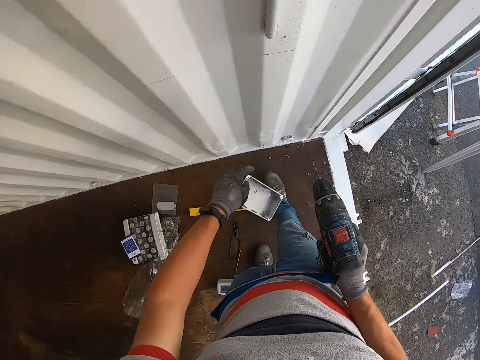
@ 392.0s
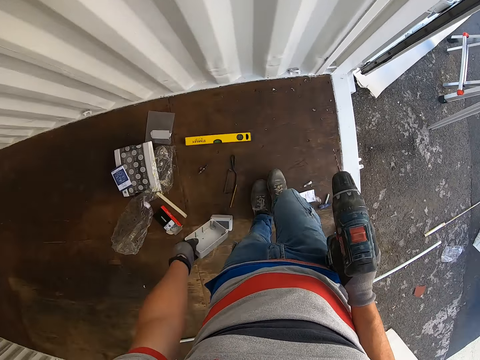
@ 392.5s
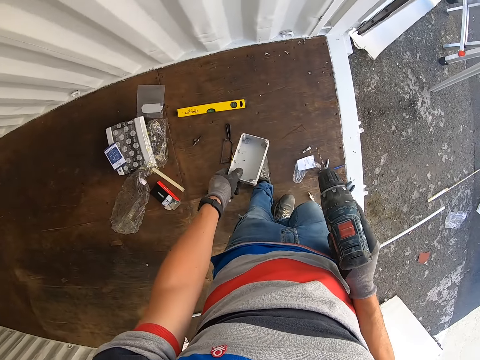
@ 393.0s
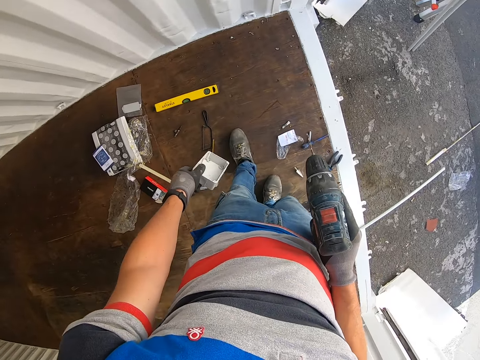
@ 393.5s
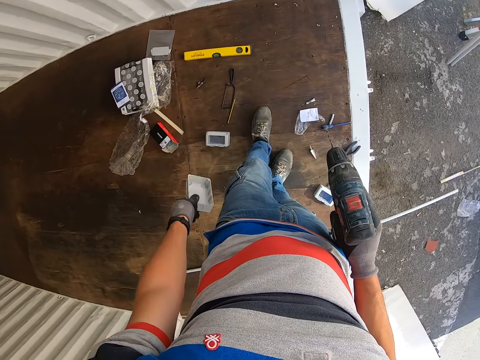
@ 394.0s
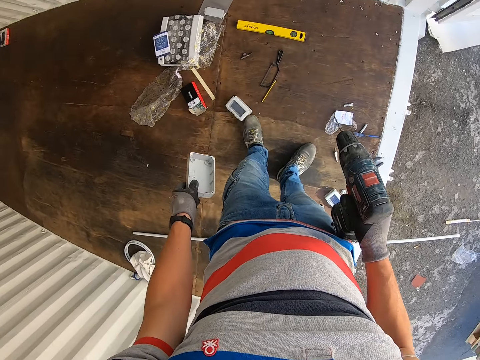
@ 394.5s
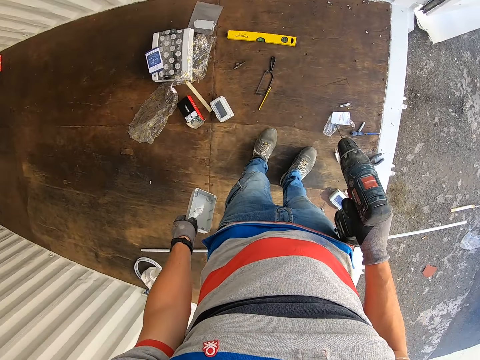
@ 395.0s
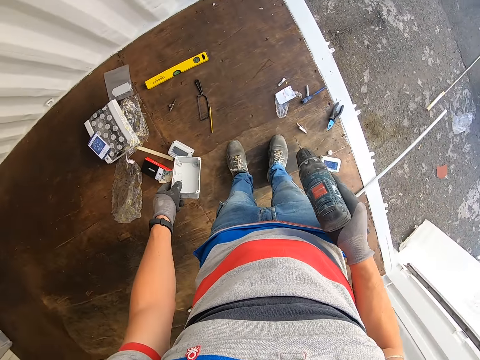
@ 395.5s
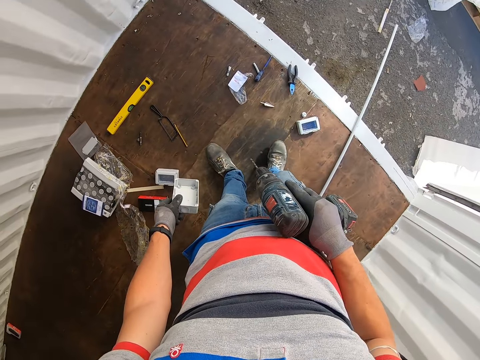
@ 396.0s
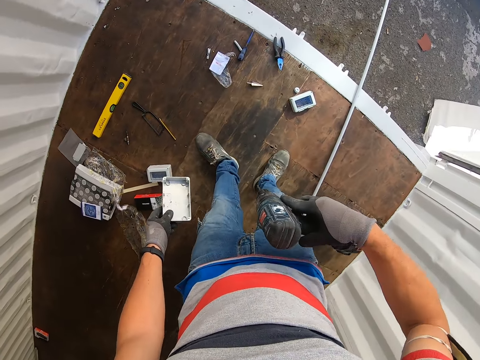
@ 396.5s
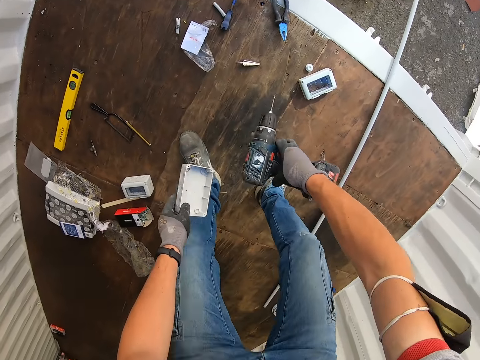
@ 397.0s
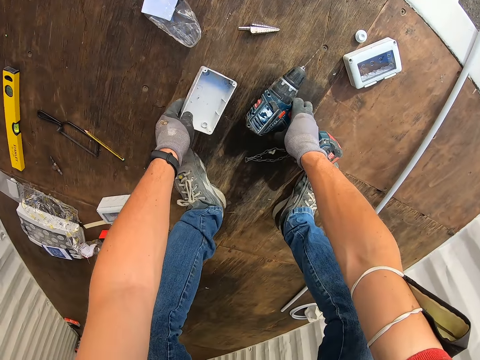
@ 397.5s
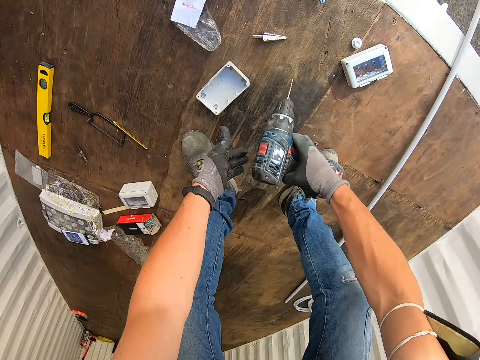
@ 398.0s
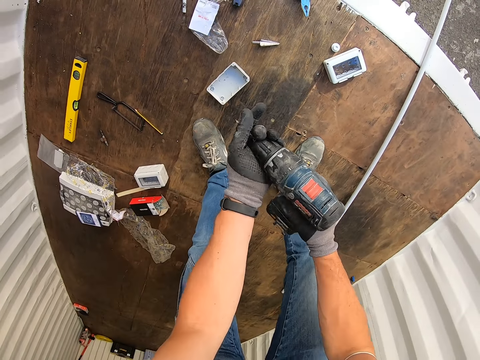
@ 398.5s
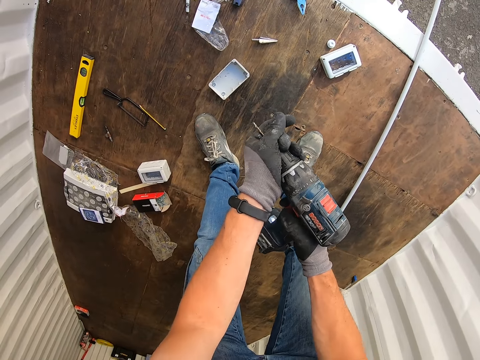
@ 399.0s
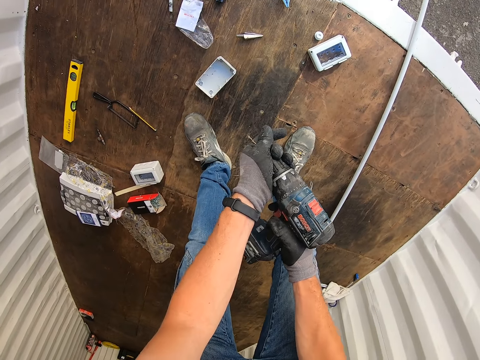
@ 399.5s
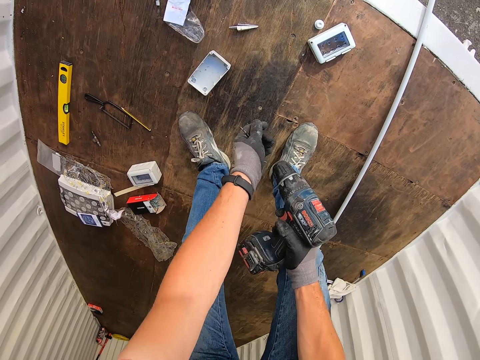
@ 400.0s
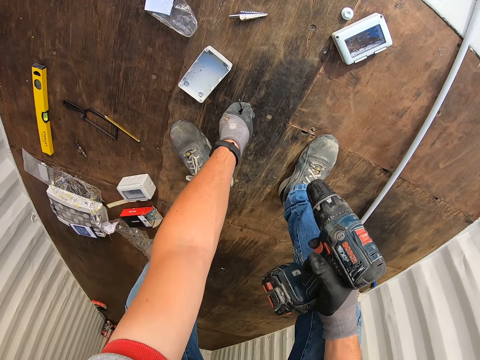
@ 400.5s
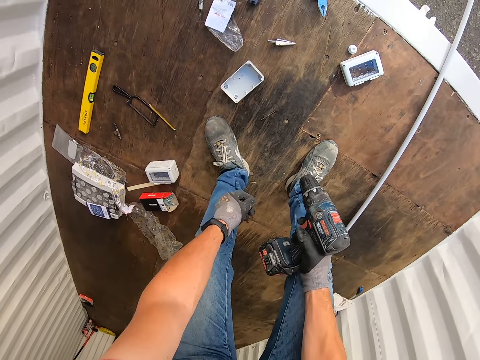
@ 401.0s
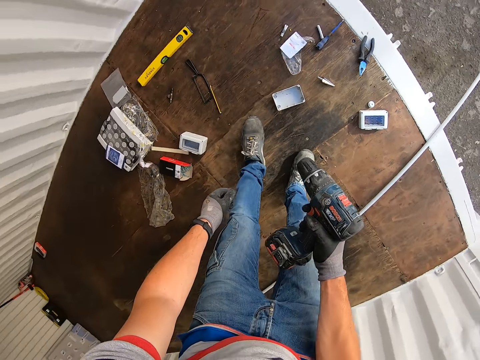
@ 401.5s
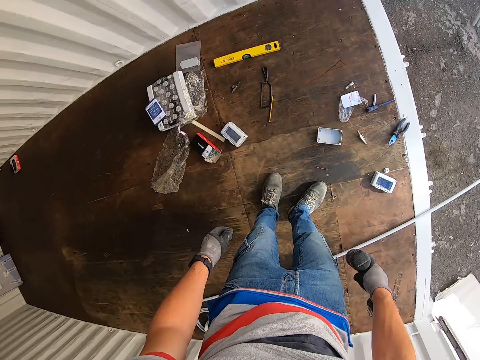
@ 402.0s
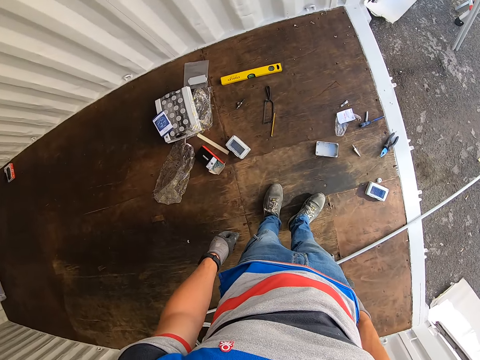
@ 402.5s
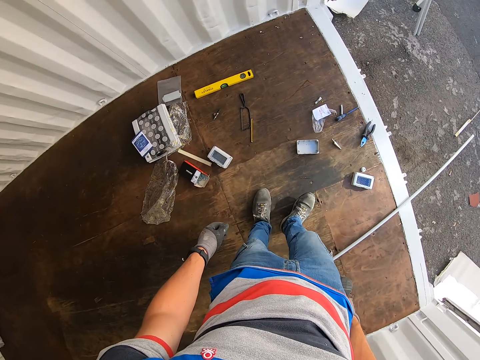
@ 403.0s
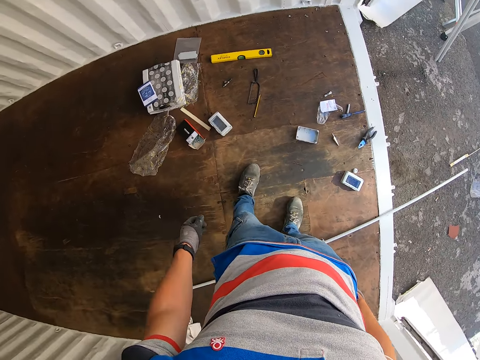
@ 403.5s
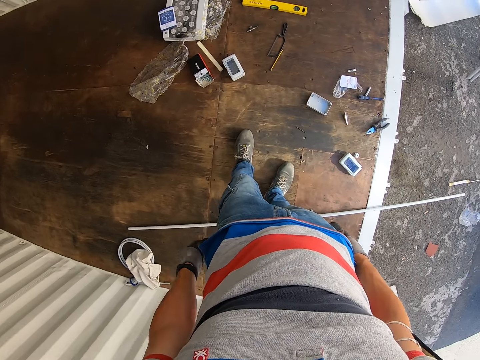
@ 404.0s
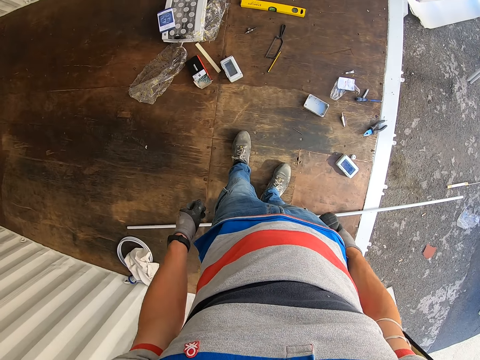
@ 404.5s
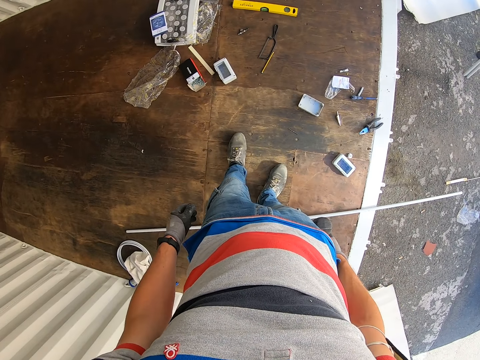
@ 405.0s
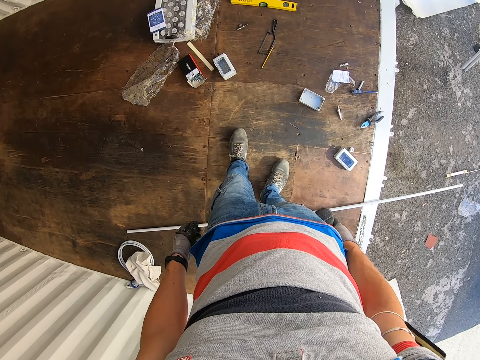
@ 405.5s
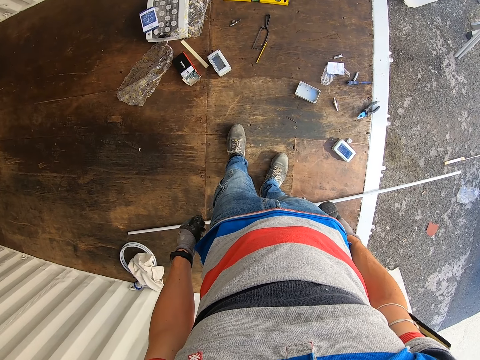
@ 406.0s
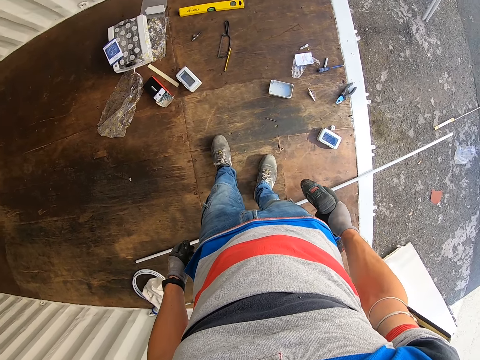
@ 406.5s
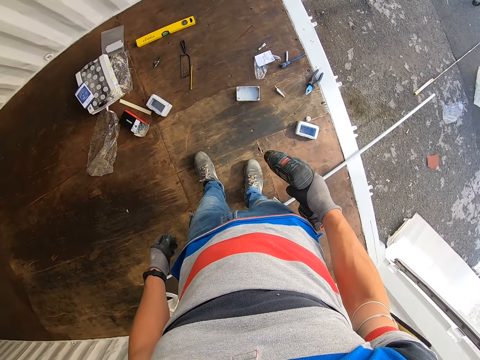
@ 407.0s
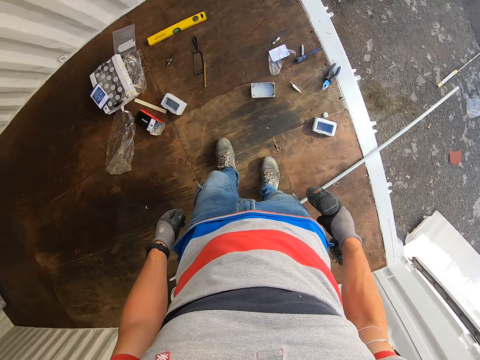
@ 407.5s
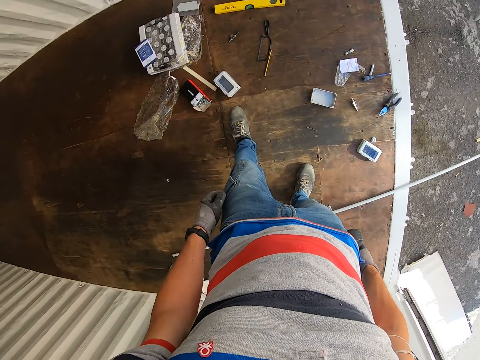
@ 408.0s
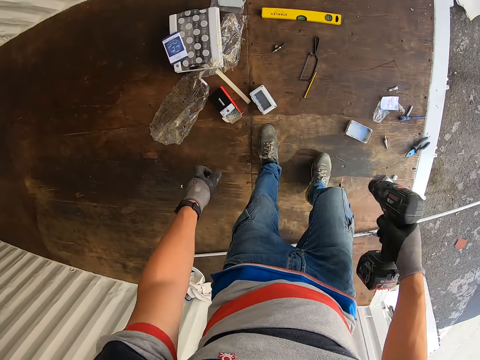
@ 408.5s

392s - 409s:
The camera wearer looks around the room. They remove the drill bit from the nail gun. They look around the room.

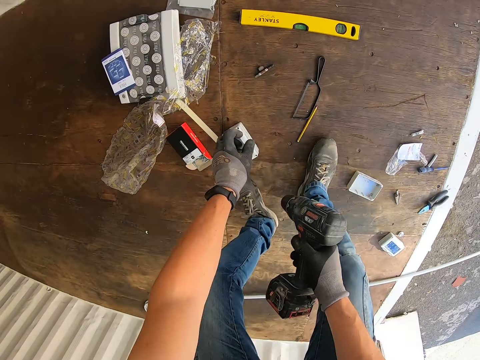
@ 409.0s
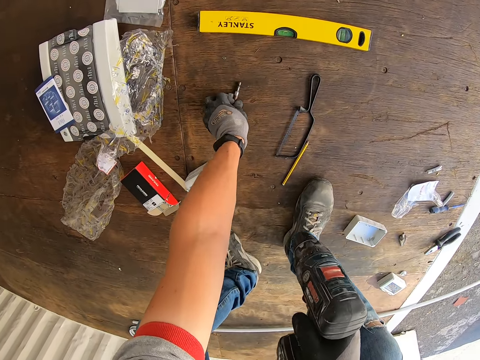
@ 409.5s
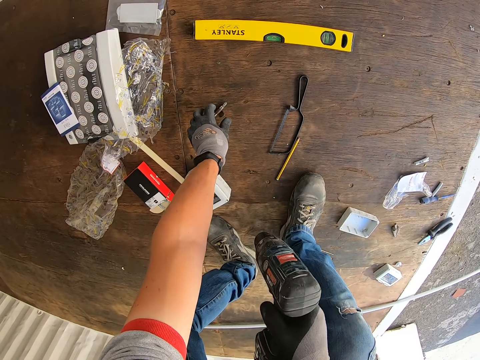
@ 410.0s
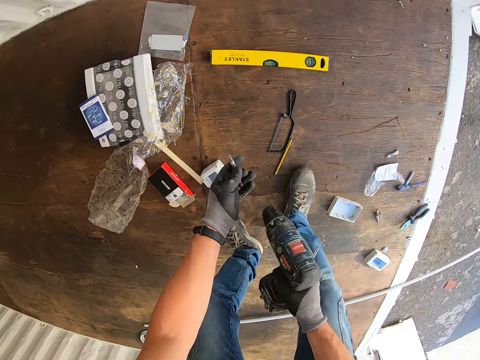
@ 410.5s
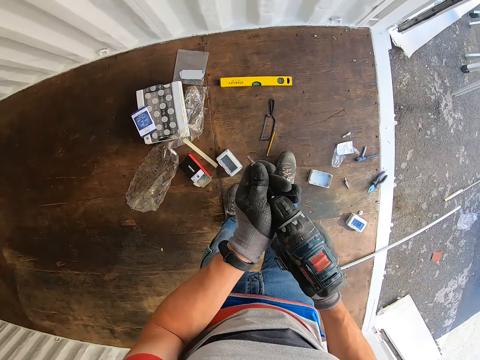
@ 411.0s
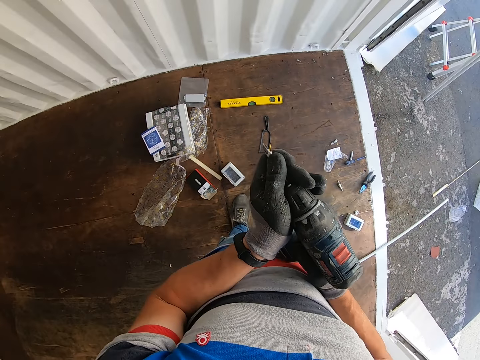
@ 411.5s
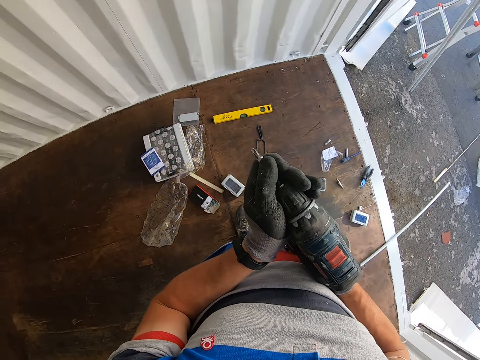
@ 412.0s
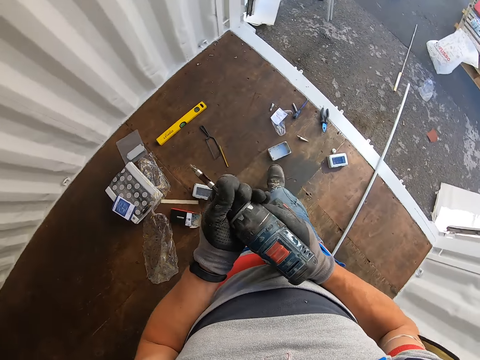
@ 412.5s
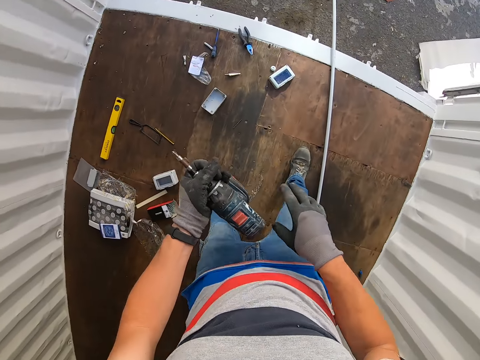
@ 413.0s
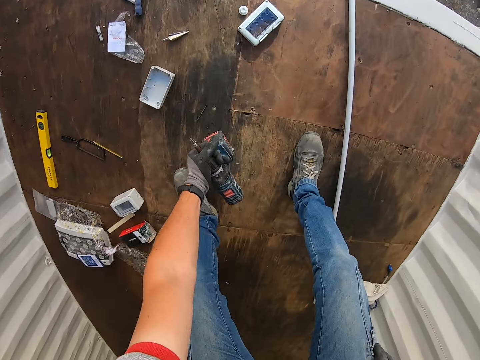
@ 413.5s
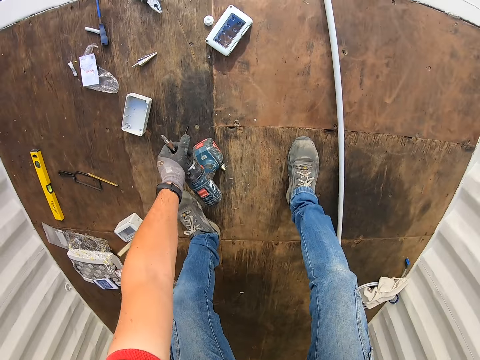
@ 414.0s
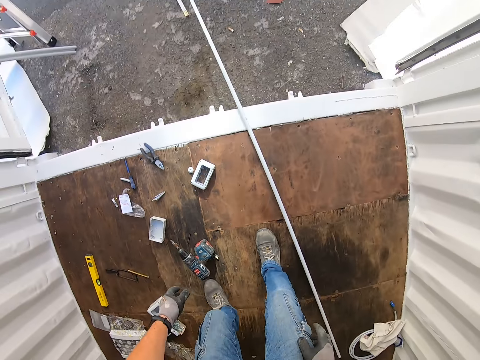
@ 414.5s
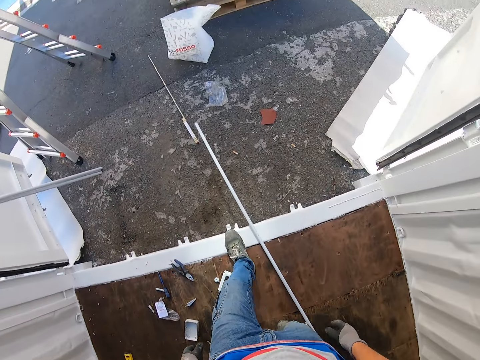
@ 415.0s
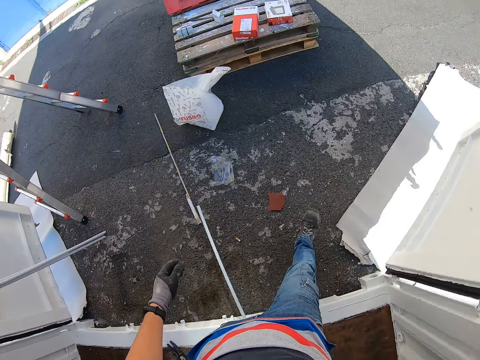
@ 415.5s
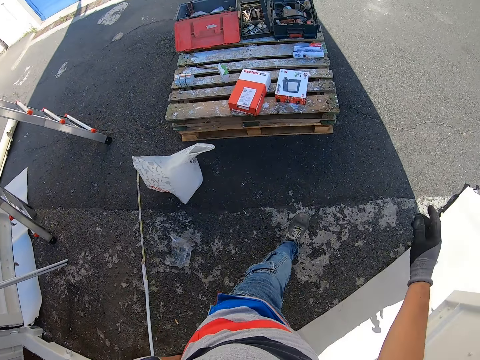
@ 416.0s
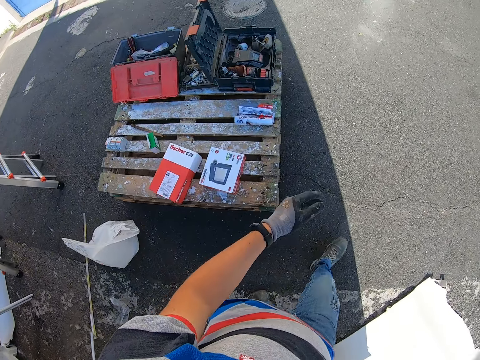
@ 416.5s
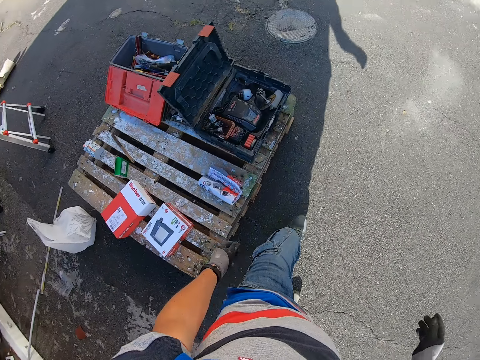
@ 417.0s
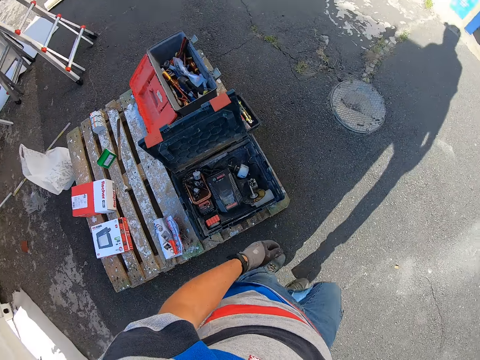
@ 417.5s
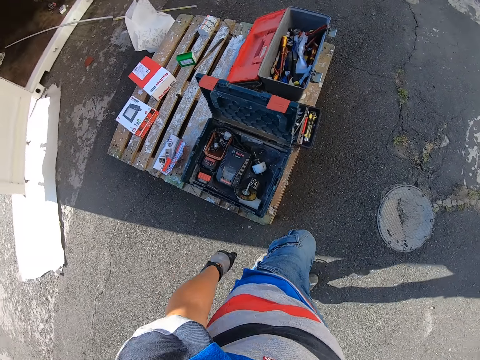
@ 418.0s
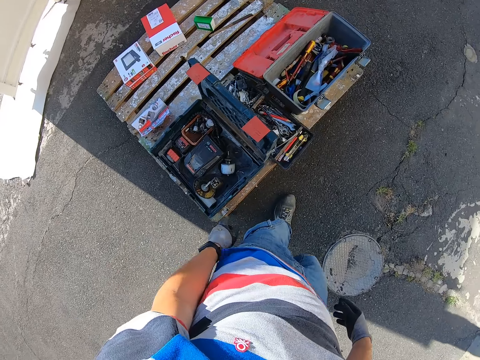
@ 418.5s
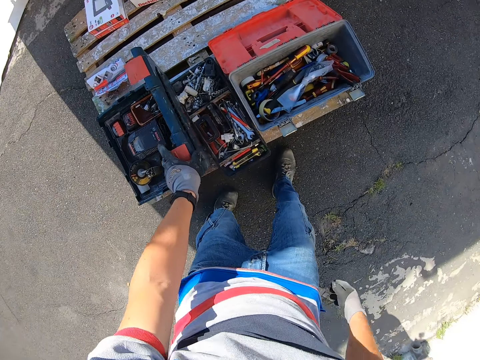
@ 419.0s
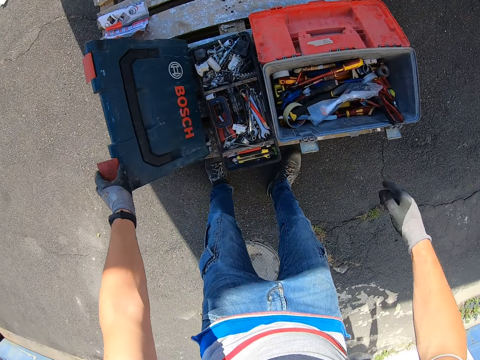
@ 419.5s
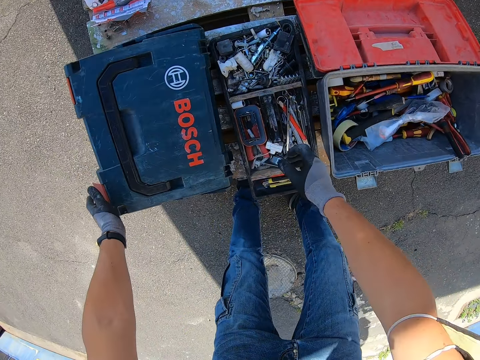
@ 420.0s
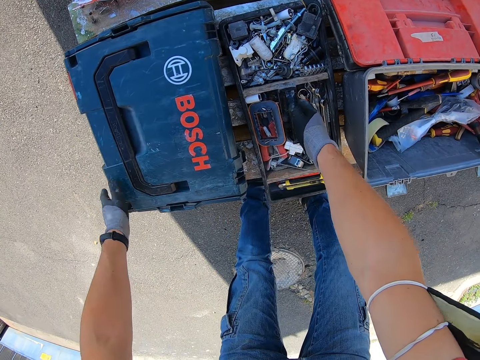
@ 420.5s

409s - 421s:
The camera wearer picks the drill bit from the floor. They connect a drill machine. They drop the nail gun on the floor. They walk out of the room.
